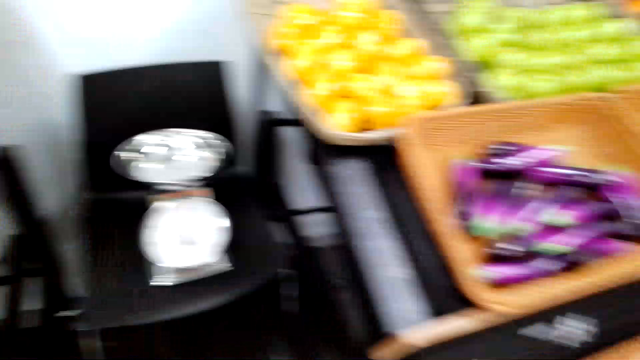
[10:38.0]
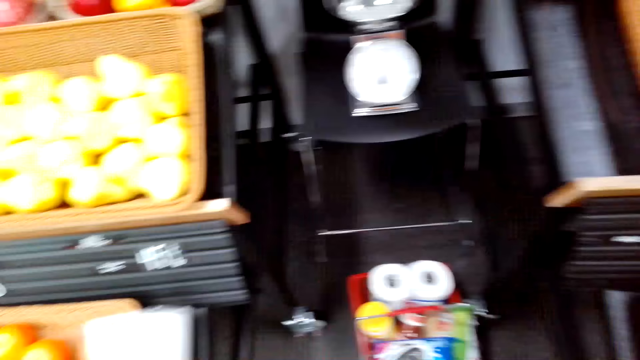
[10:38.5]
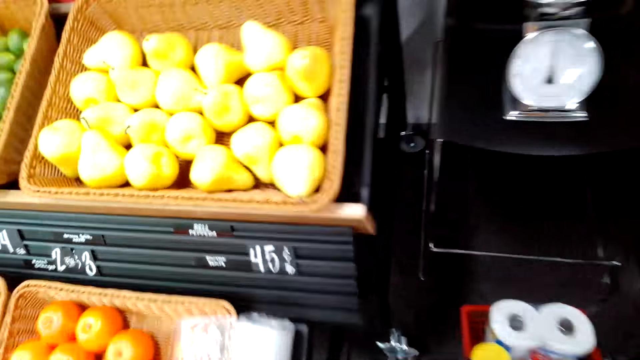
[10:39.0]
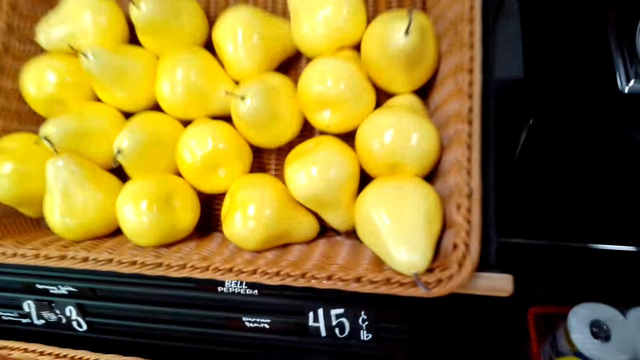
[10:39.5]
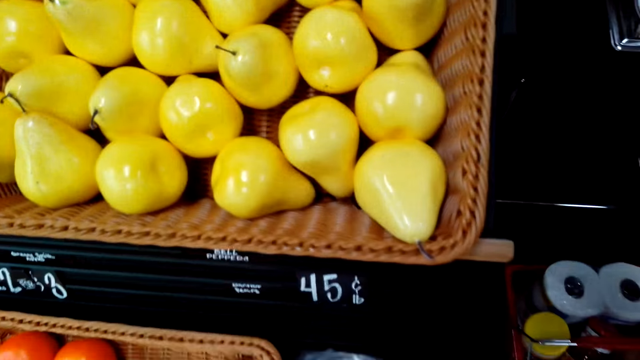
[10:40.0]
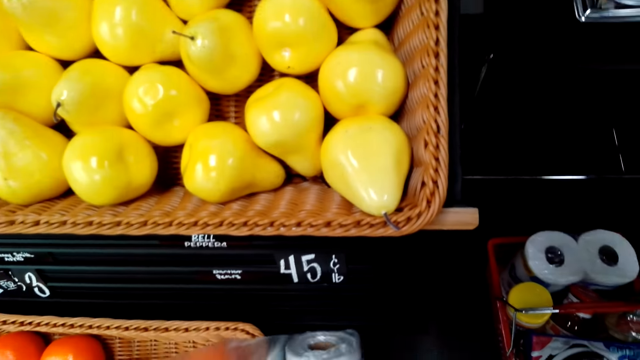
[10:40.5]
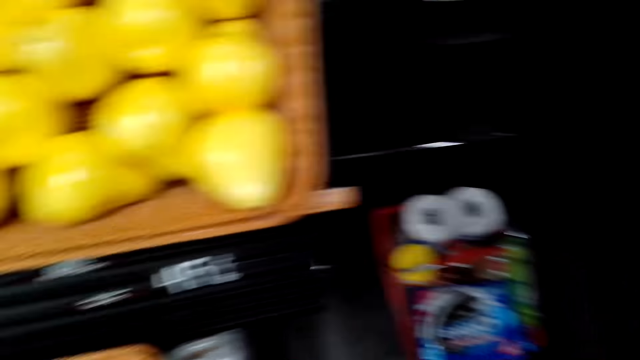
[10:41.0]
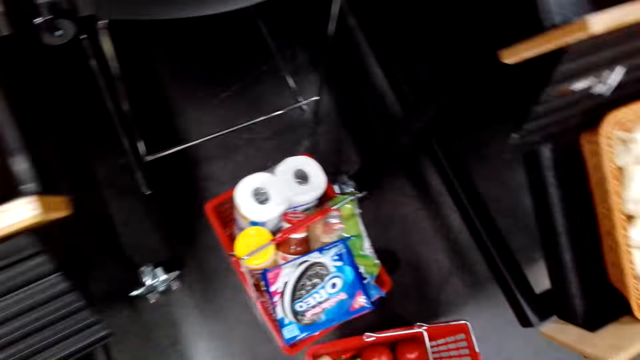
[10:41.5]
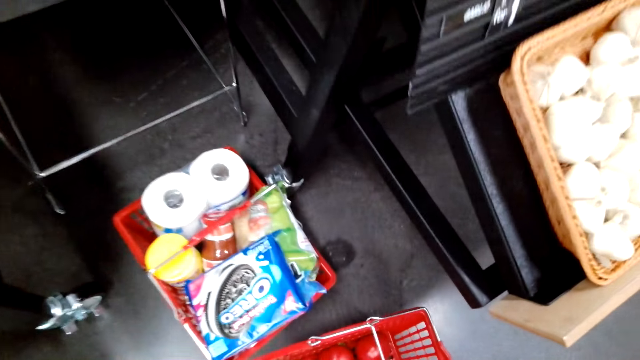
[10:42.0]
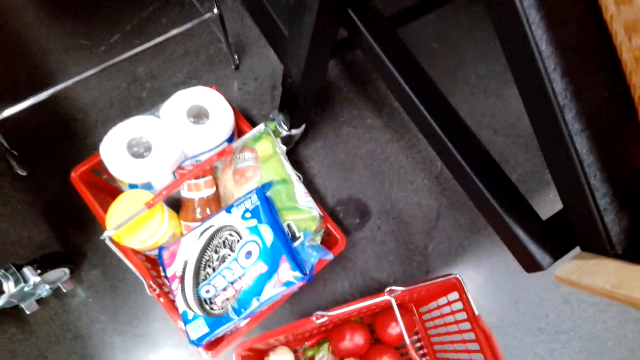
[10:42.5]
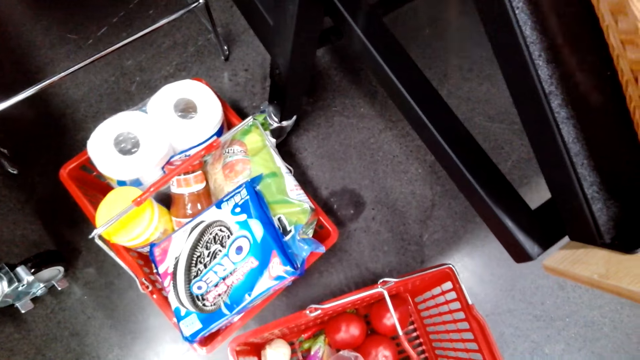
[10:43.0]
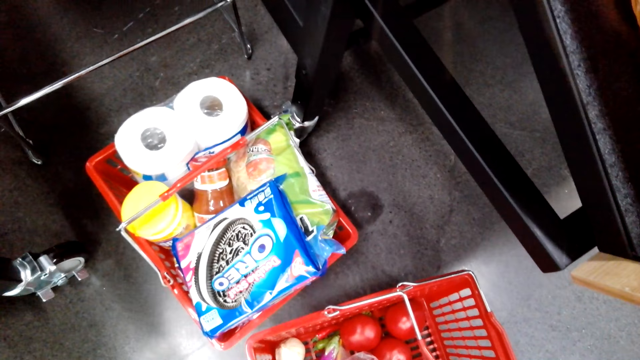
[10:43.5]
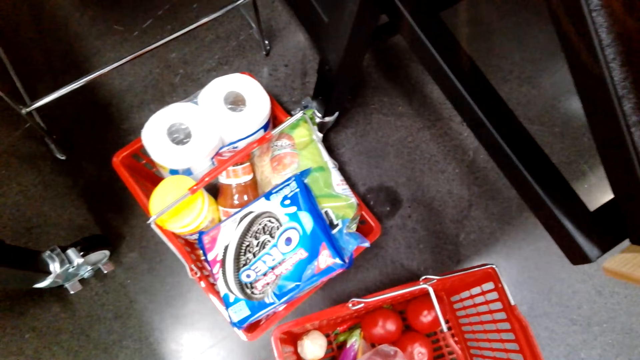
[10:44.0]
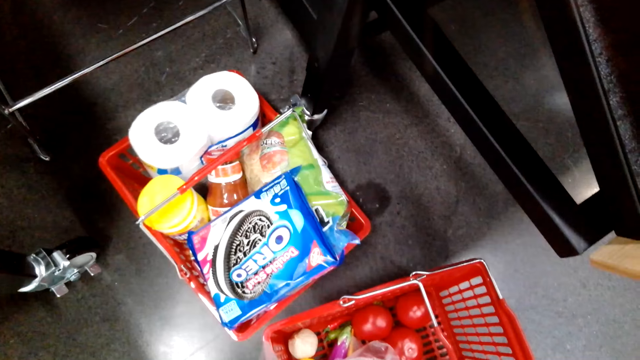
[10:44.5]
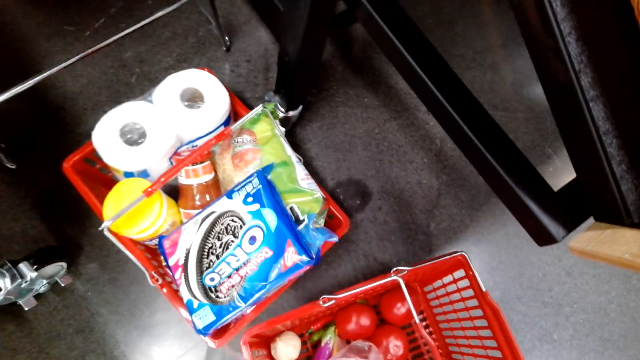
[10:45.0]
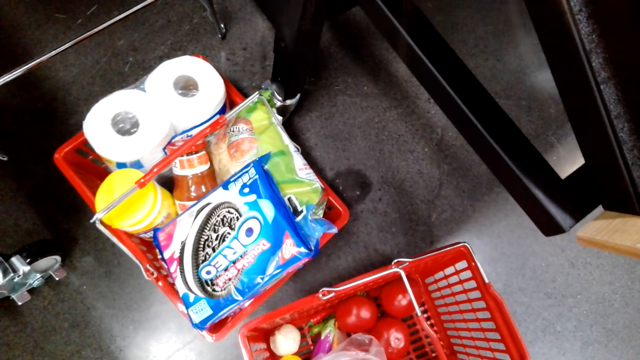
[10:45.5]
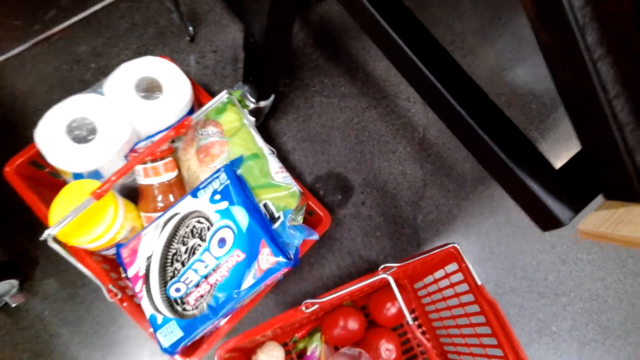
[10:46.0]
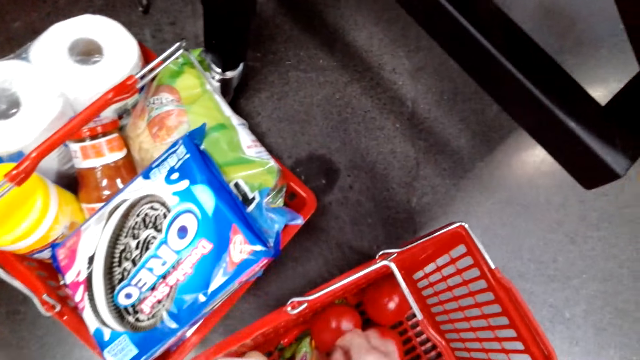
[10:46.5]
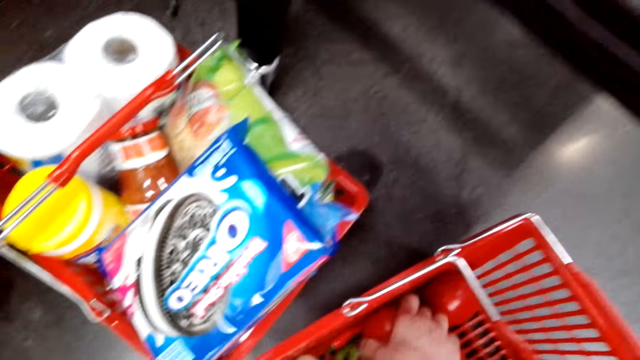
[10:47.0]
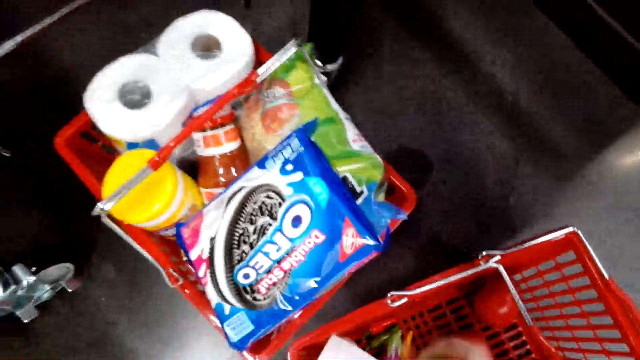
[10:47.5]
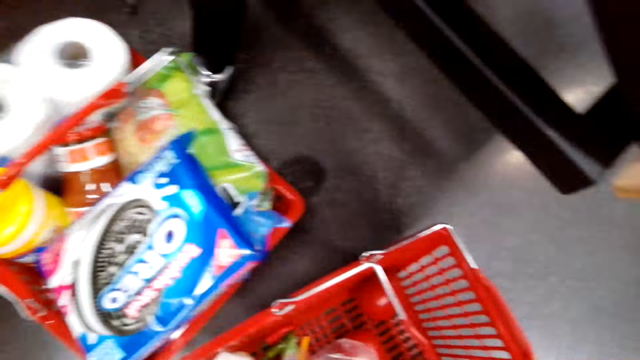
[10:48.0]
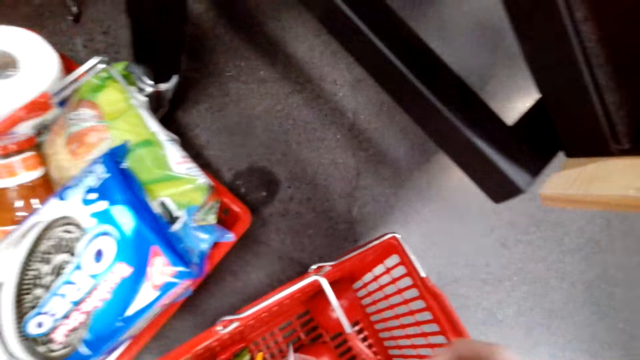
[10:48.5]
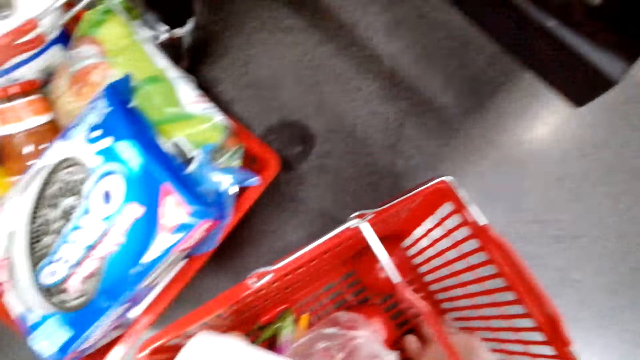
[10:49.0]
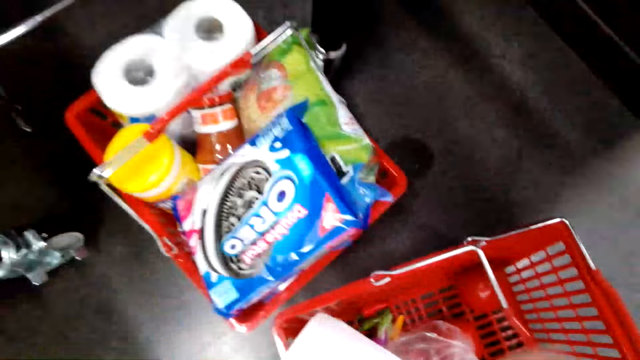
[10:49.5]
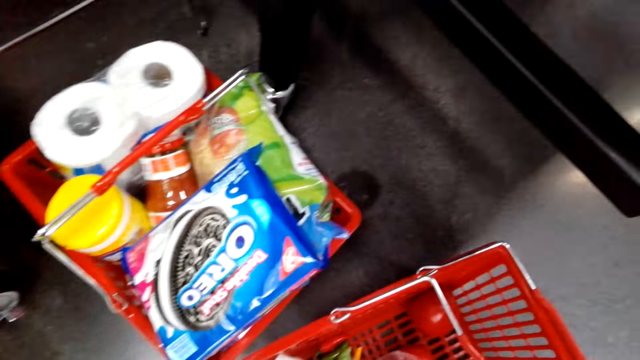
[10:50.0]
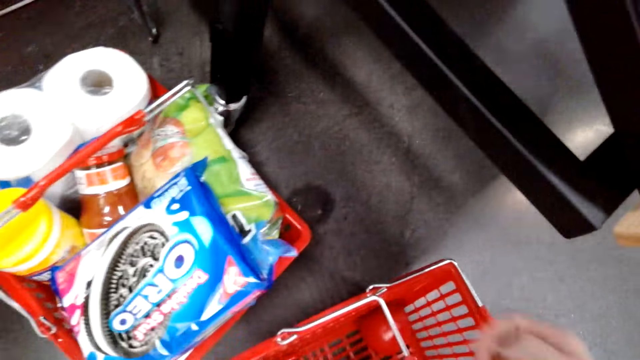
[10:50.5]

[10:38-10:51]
The camera wearer looks around. They do something. They pick up a tomato. They put vegetables in the plastic bag.

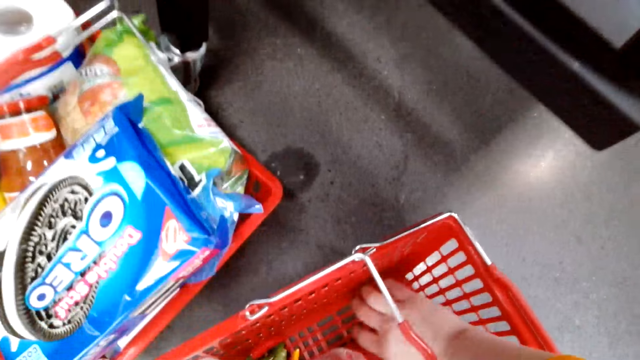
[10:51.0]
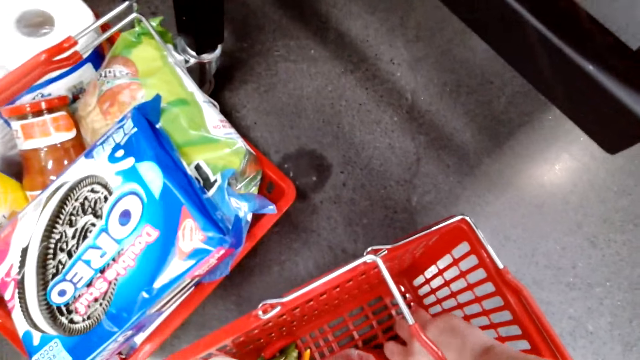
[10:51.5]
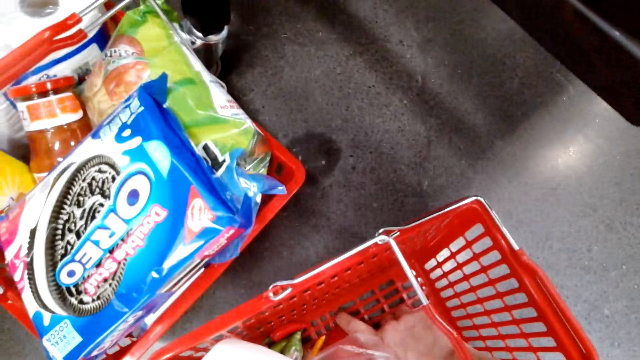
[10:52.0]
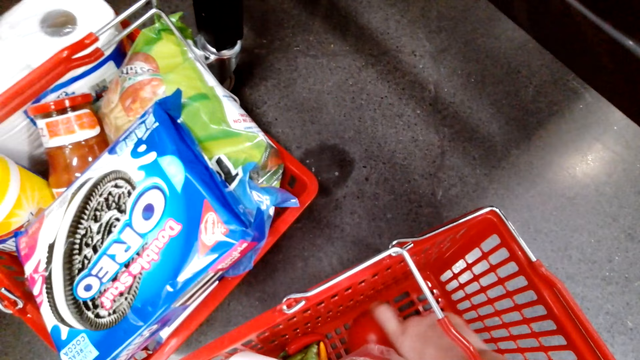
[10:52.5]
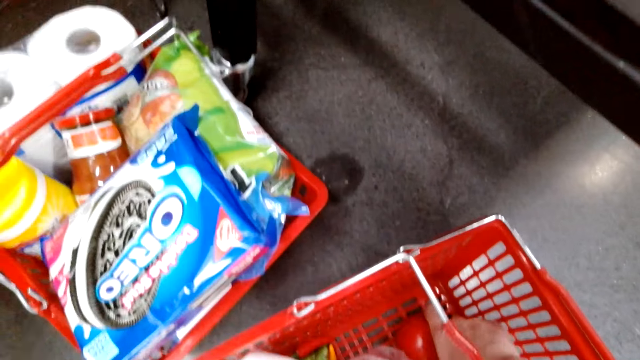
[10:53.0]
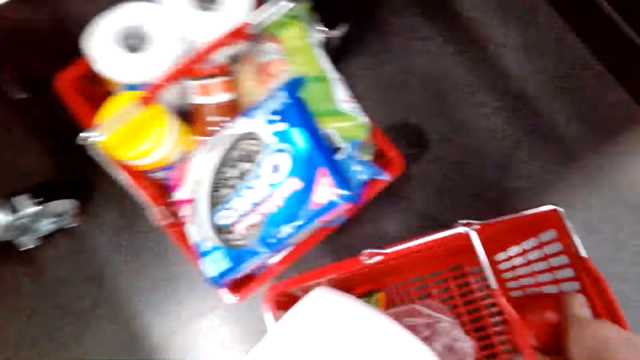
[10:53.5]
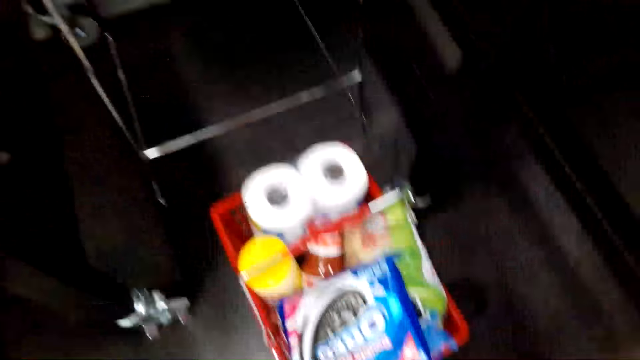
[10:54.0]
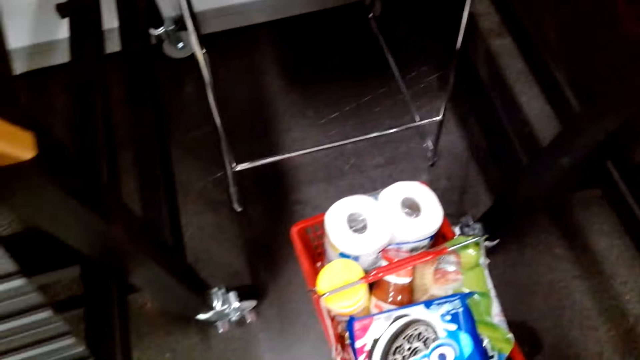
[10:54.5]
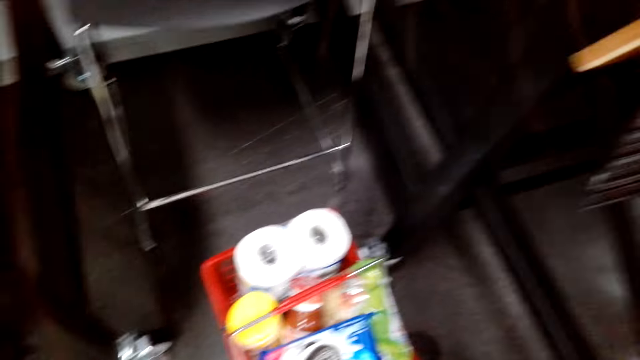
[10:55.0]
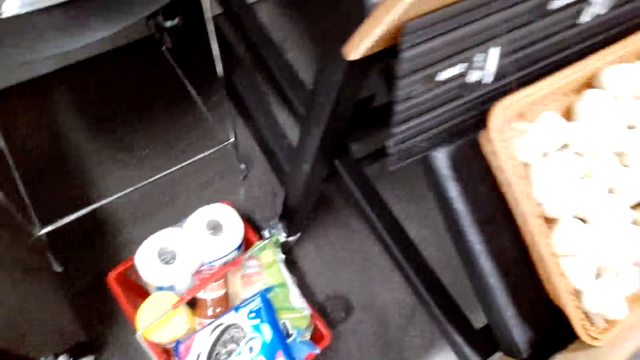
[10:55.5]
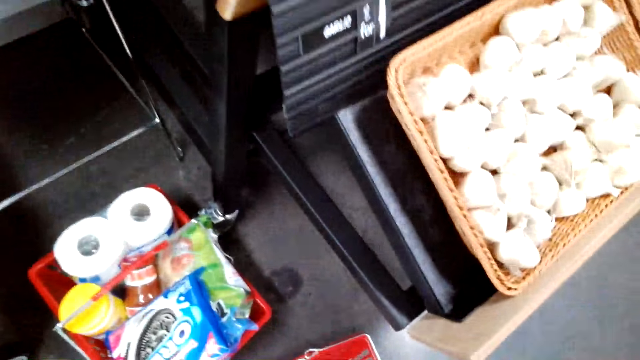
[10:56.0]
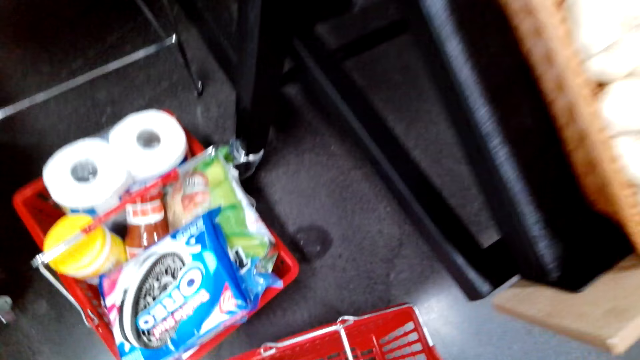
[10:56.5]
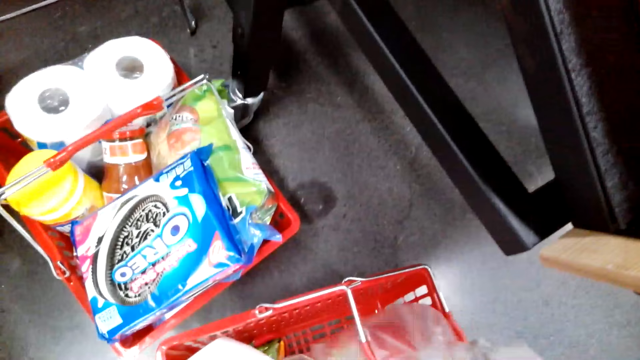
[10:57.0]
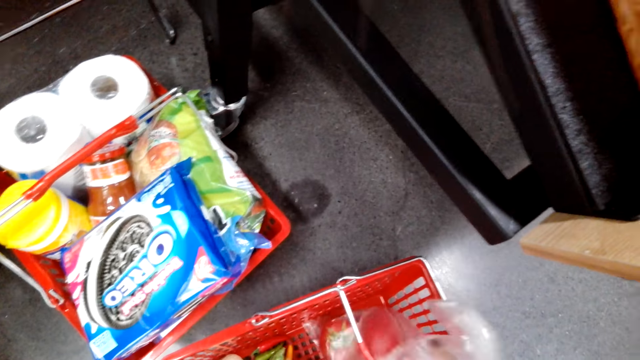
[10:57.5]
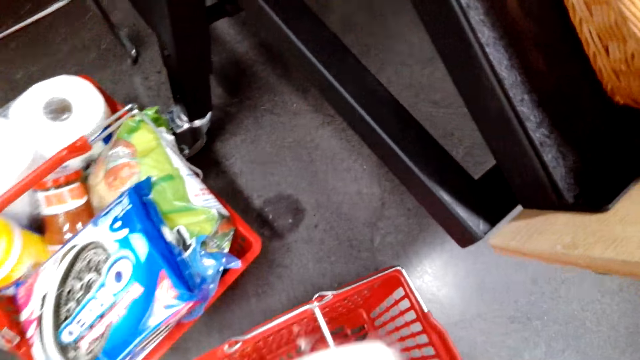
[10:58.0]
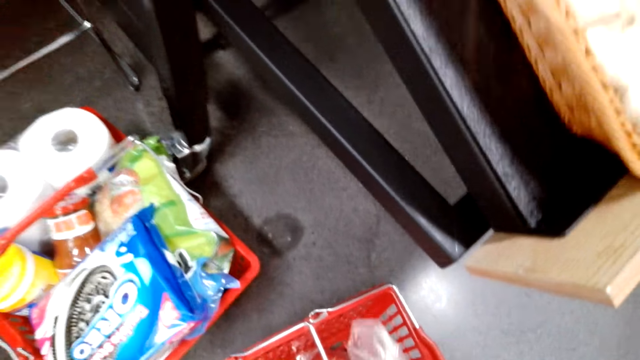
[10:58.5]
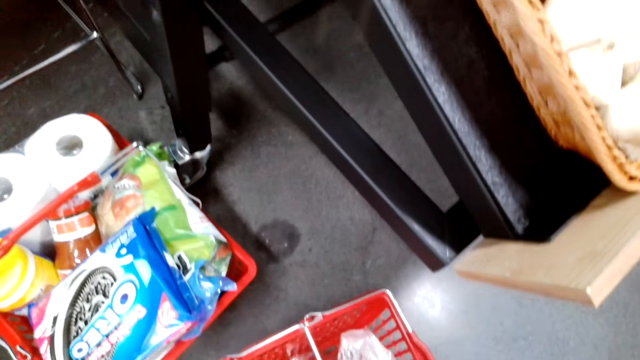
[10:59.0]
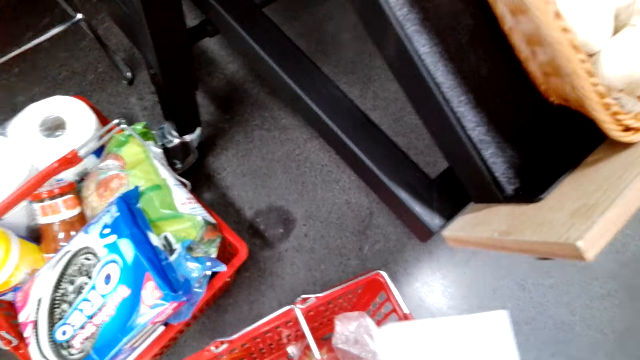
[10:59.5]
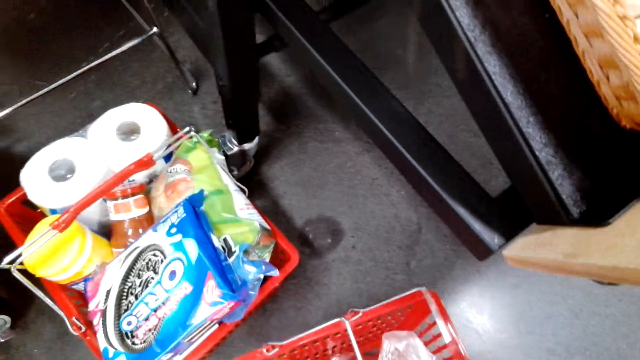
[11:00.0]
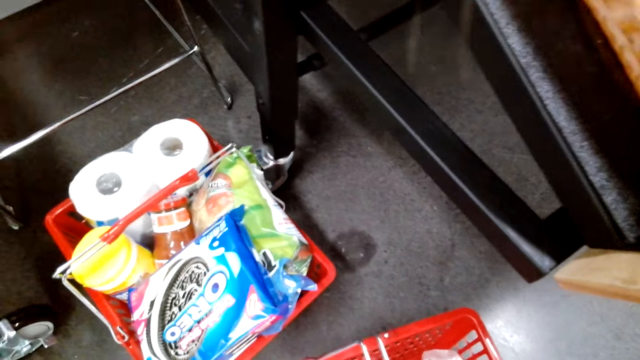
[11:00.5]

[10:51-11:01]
The camera wearer picks up a tomato. They do something. They put the tomatoes in the shopping bag.
